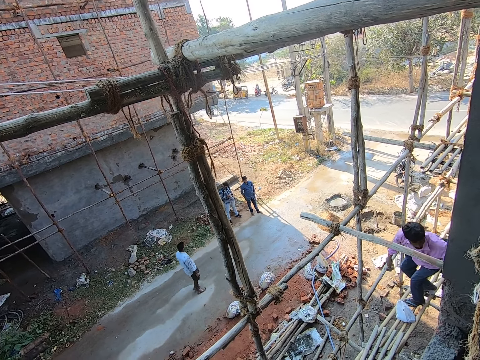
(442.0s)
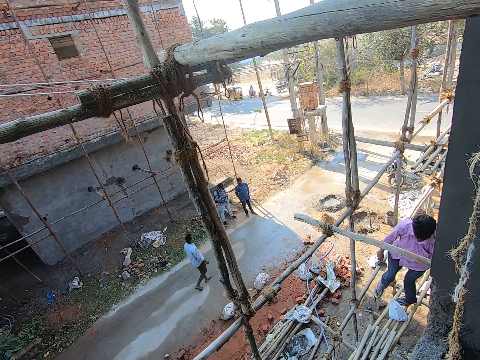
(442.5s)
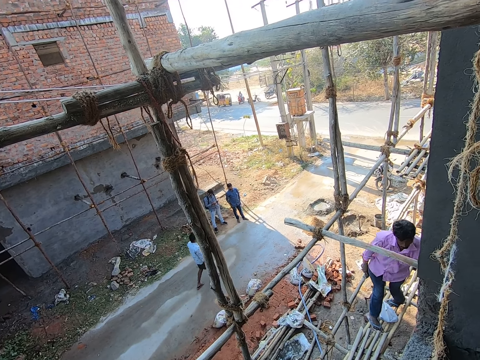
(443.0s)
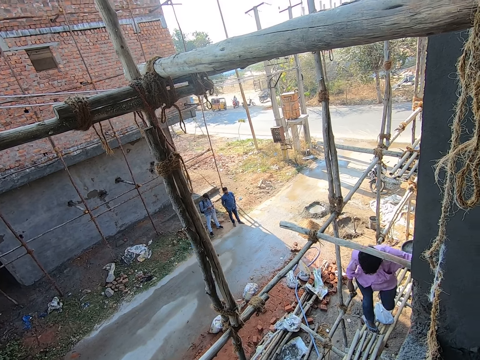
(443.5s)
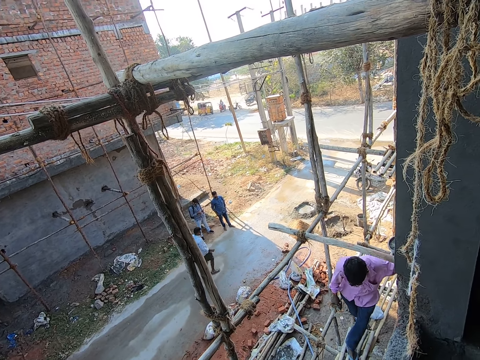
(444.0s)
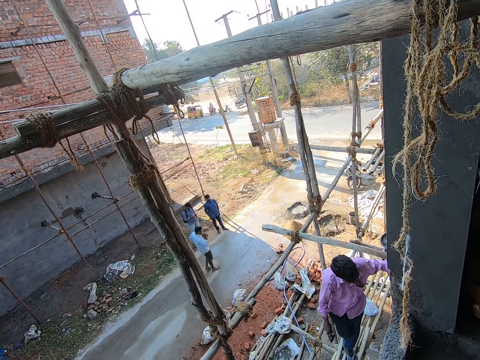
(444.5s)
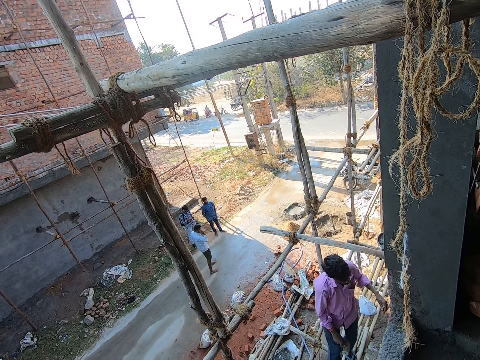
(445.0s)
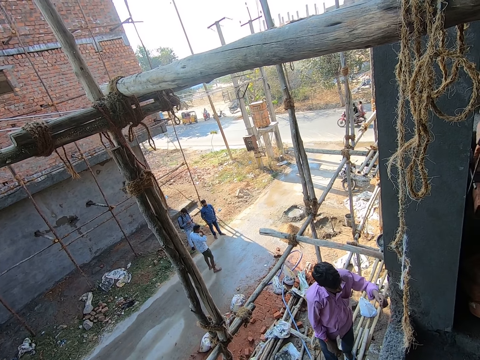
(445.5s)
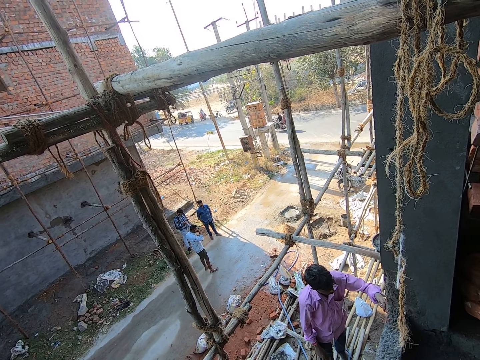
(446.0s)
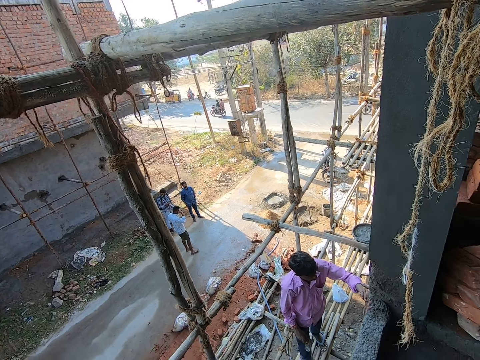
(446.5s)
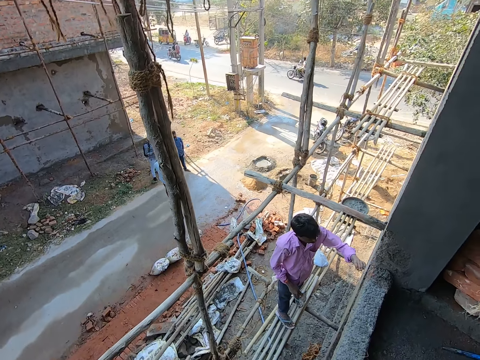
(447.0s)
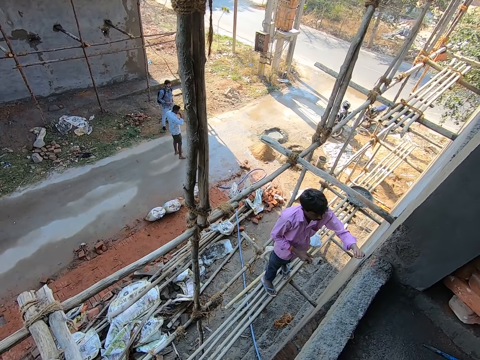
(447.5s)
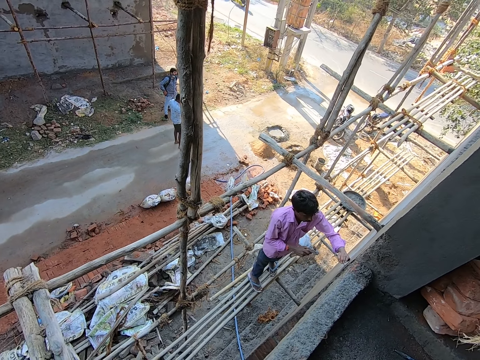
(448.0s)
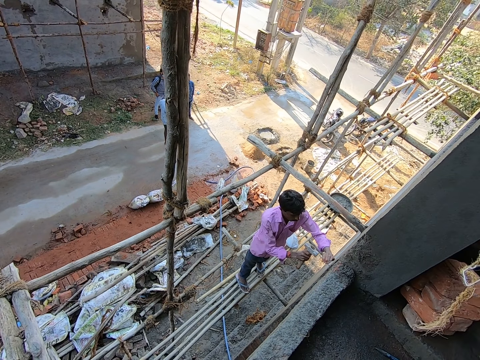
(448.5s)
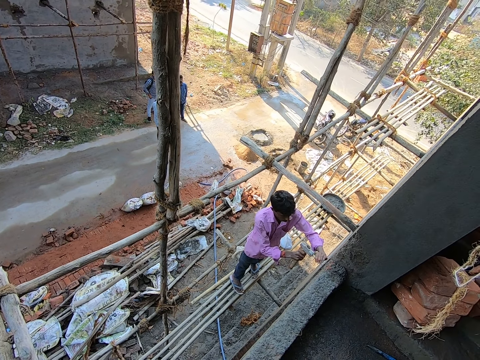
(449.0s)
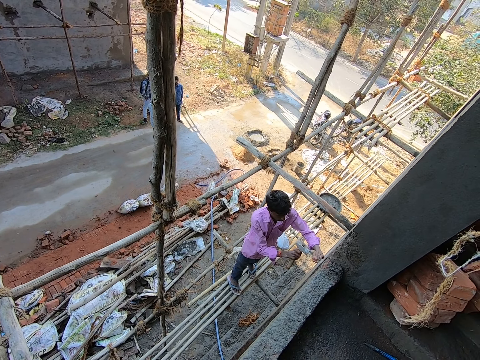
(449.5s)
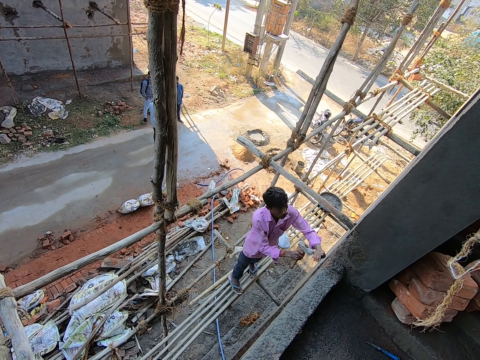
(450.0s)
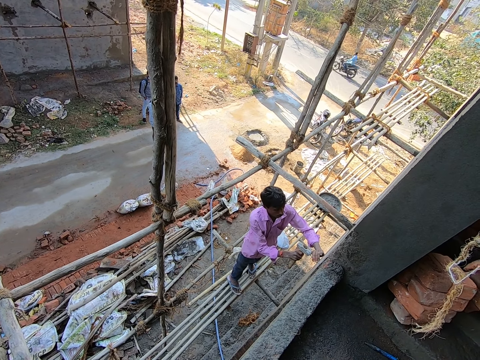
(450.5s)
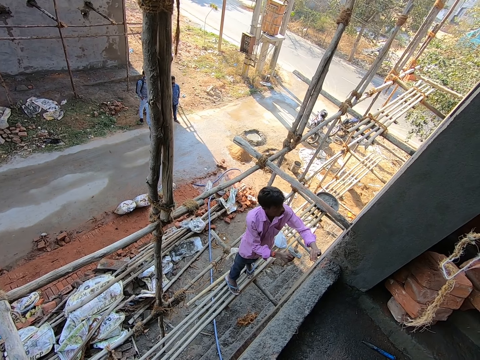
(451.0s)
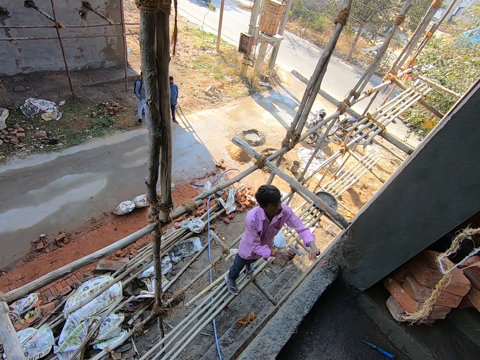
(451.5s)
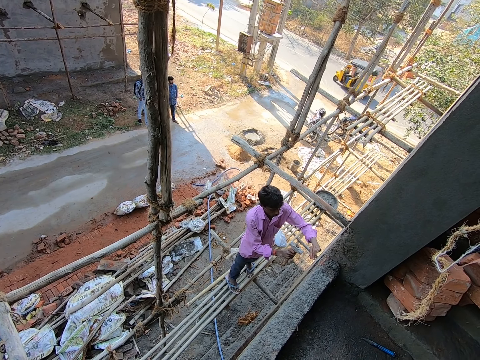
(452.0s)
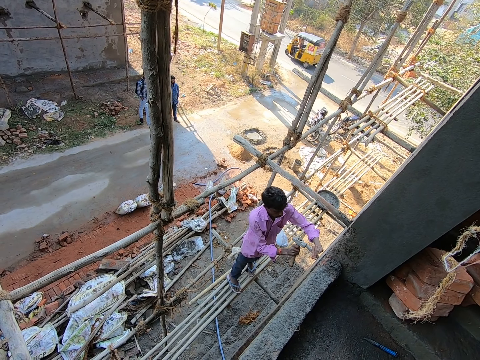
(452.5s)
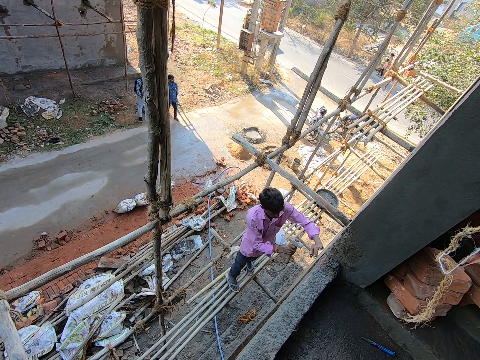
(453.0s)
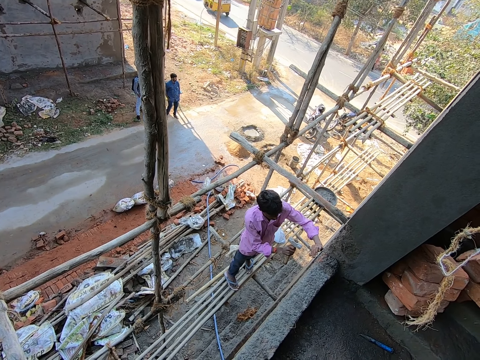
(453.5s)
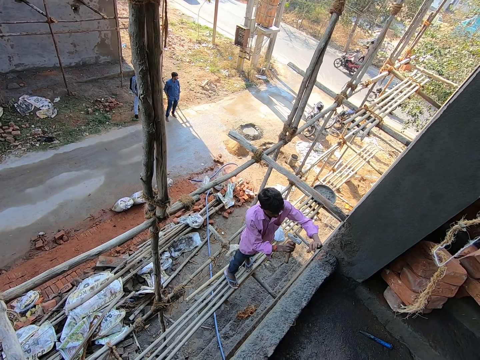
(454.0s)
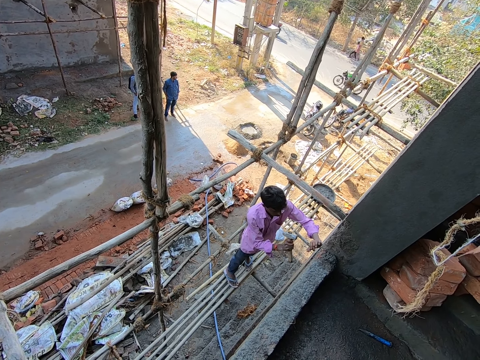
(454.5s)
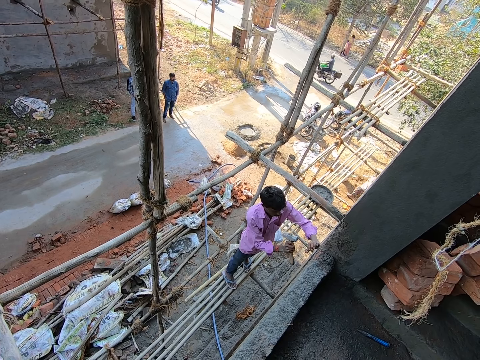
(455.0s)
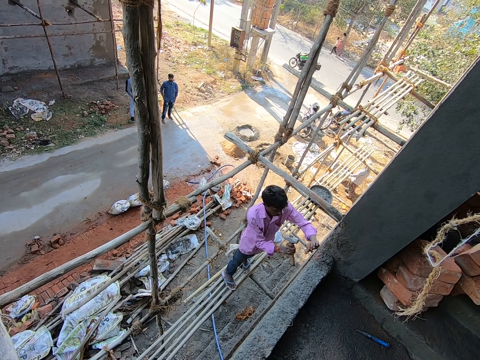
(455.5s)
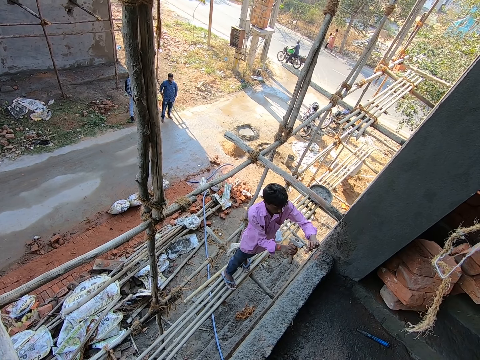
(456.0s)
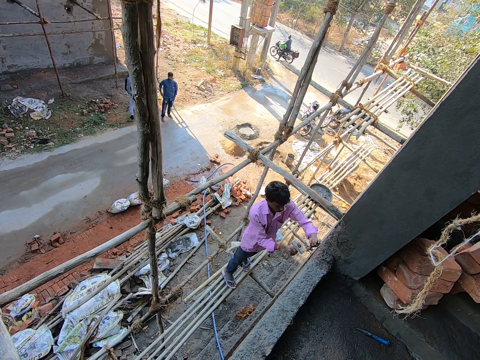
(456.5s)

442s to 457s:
A man walks on the scaffold to the wall. The camera wearer looks at the man. The man hits the nail on the wall with his right hand.

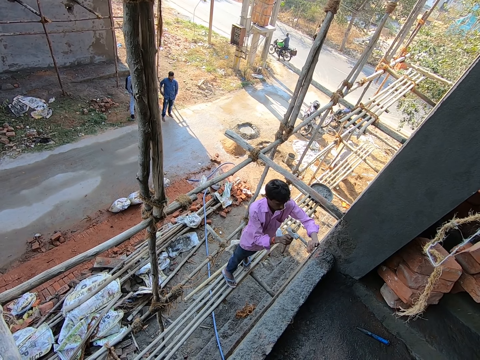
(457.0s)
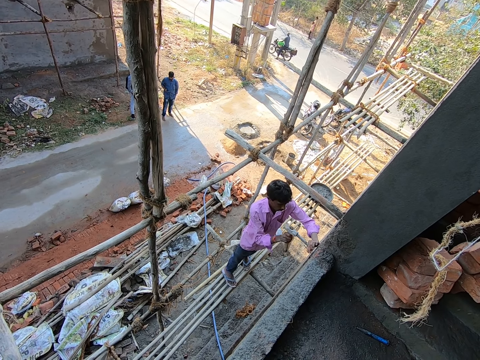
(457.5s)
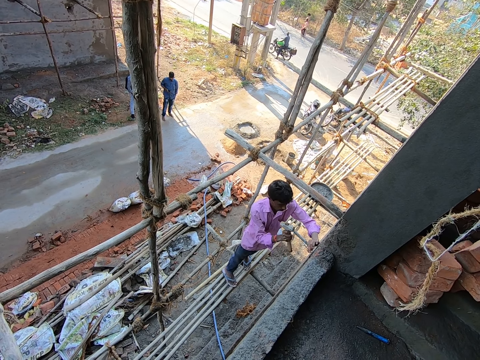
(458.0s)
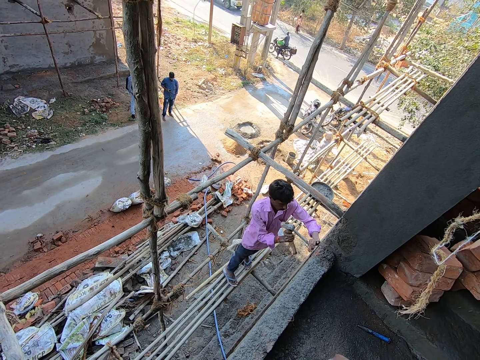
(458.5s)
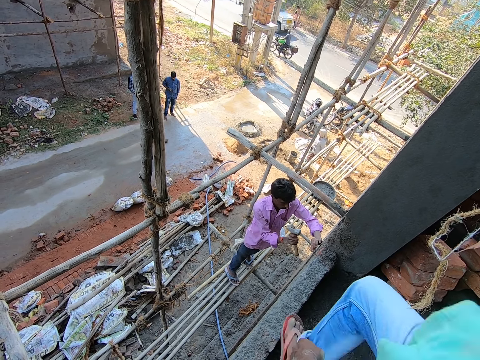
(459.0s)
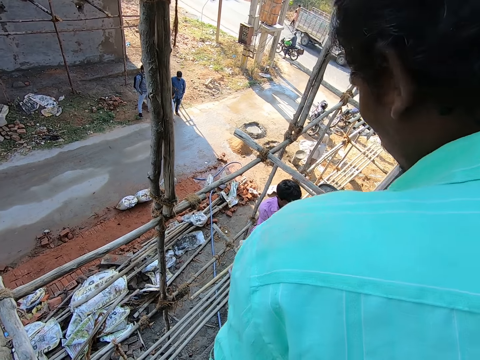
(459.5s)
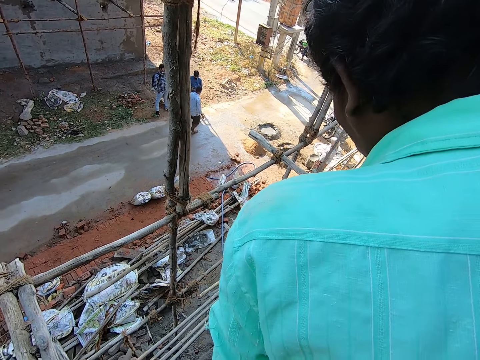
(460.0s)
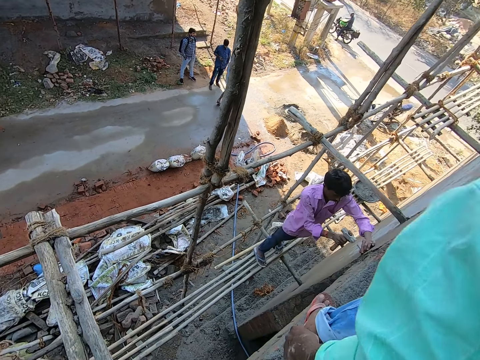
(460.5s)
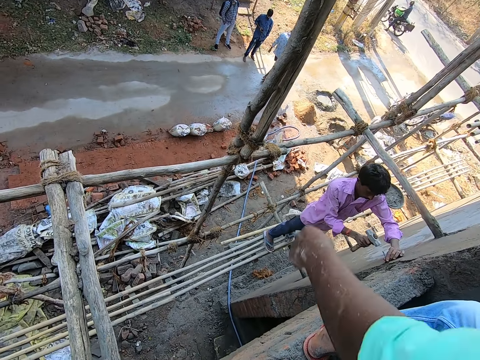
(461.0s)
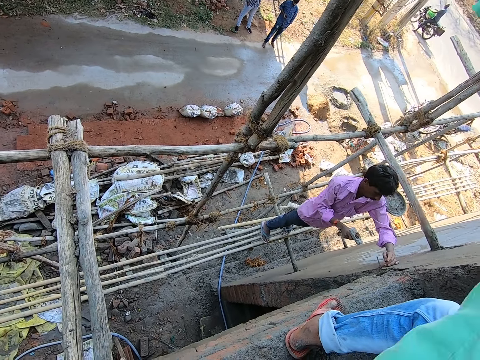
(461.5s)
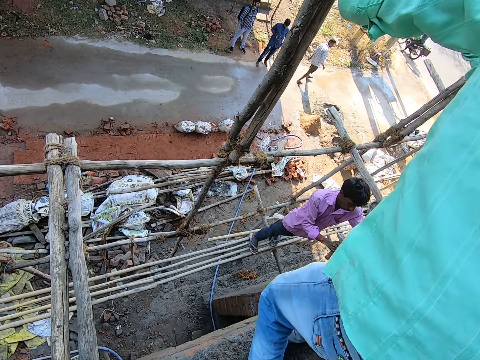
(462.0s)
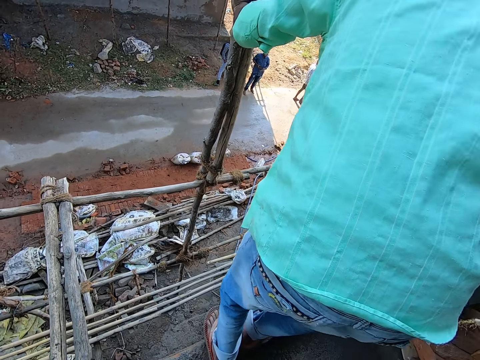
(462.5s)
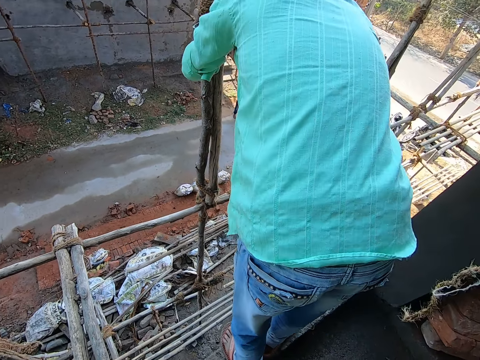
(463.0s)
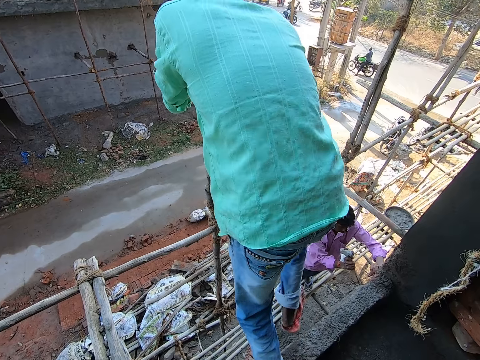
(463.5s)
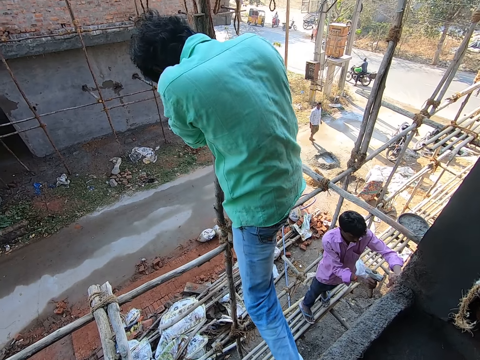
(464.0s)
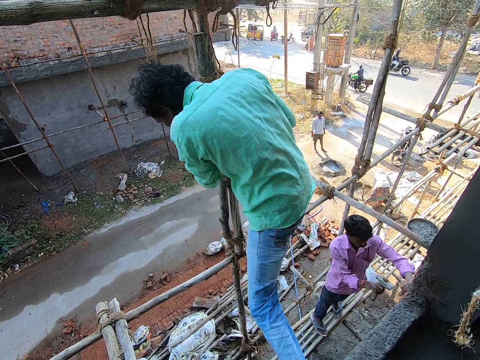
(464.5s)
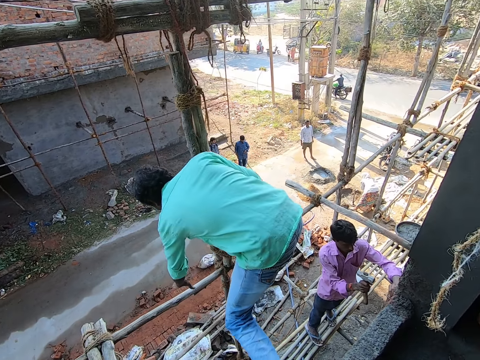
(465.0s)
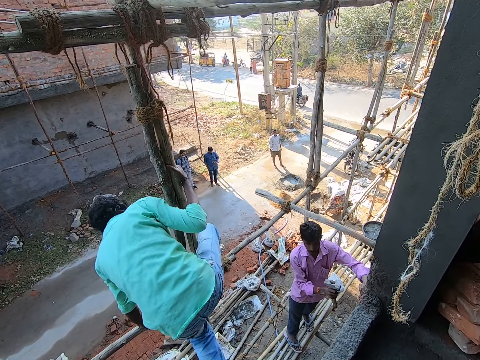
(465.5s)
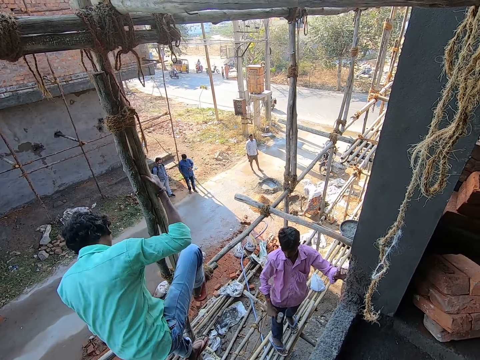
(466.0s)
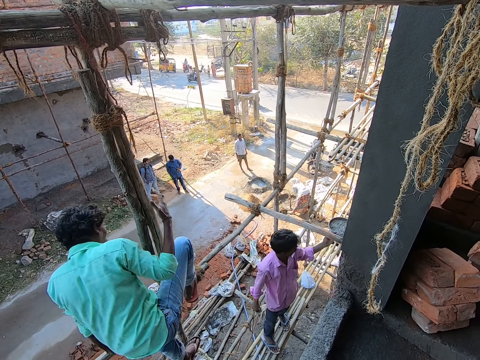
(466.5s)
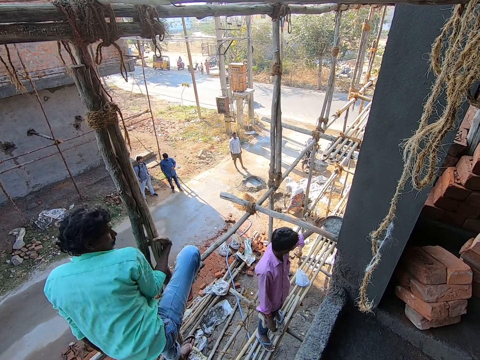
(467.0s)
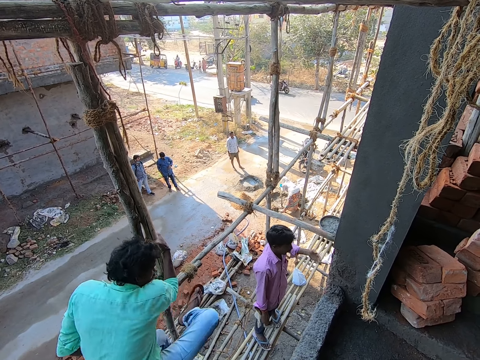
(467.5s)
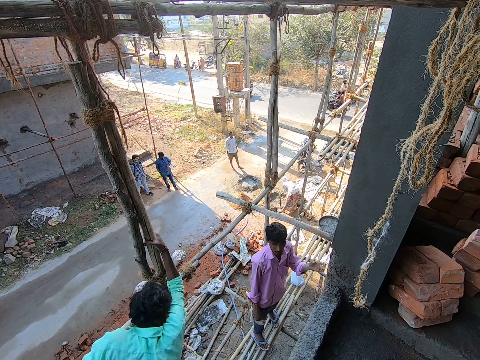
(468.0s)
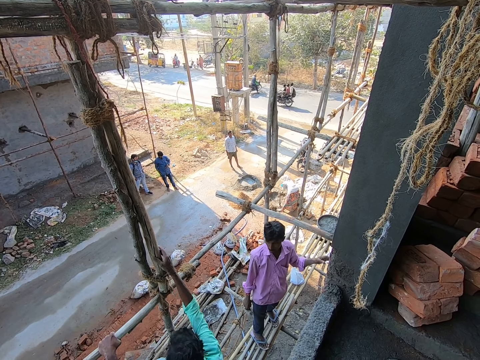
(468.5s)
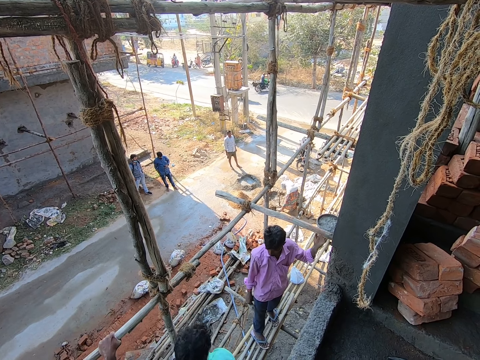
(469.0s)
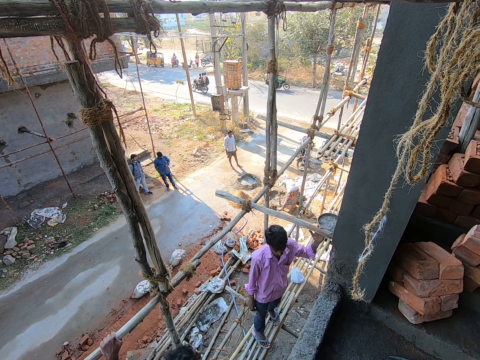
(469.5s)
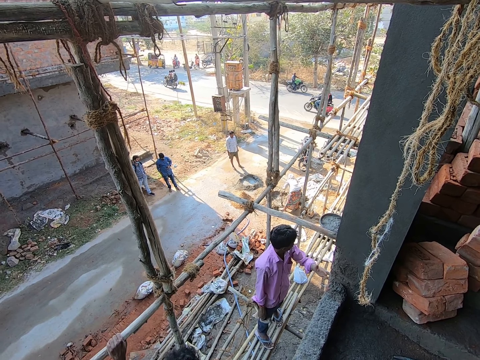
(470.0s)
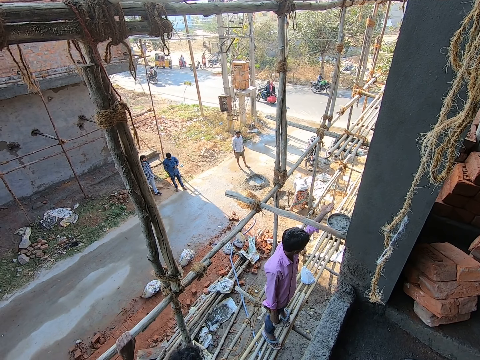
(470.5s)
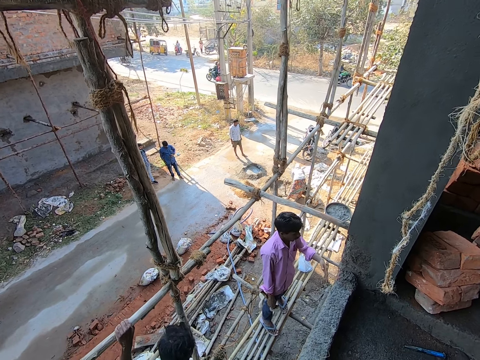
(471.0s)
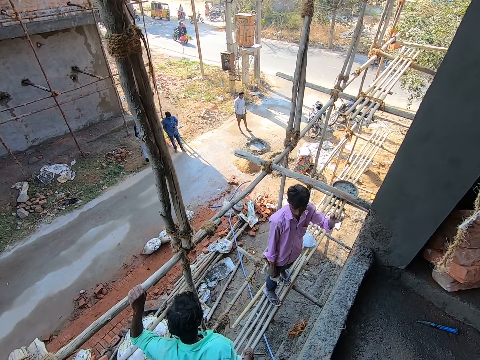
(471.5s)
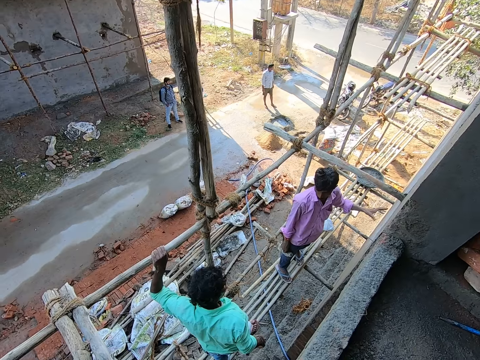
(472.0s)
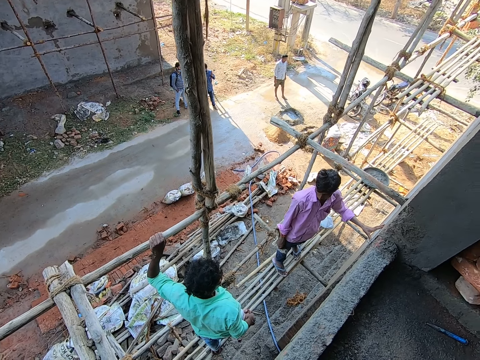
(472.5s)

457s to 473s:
A man jumps on the scaffold. The camera wearer looks at a man. Another man converses with the first man.
